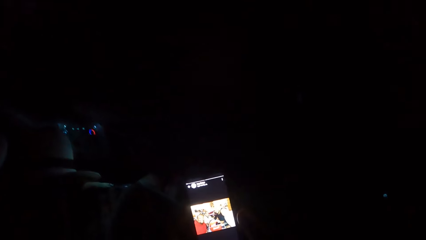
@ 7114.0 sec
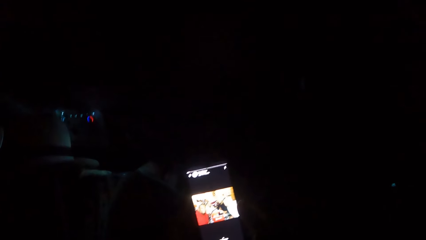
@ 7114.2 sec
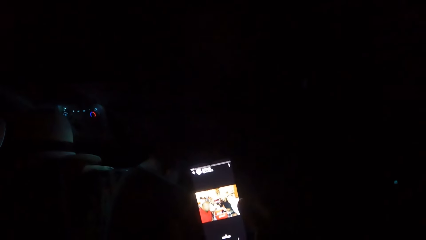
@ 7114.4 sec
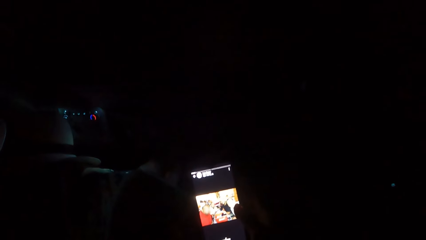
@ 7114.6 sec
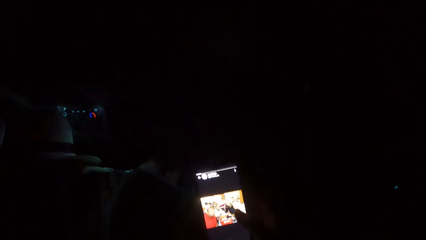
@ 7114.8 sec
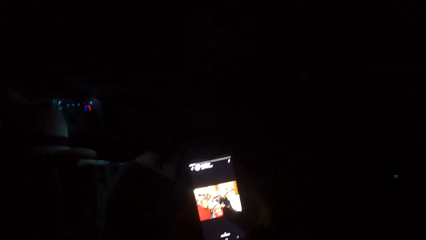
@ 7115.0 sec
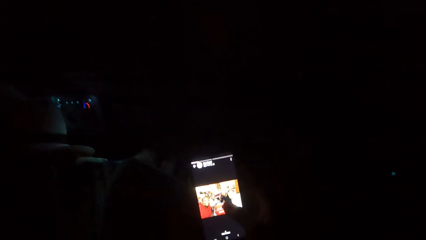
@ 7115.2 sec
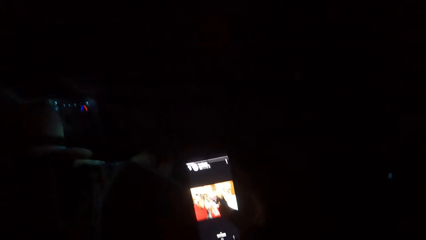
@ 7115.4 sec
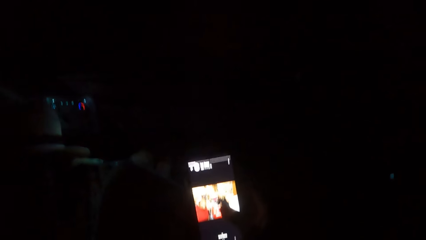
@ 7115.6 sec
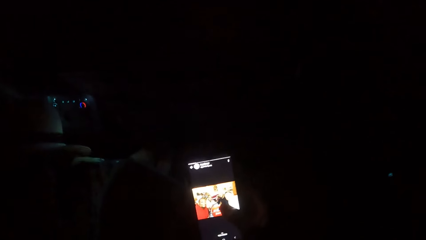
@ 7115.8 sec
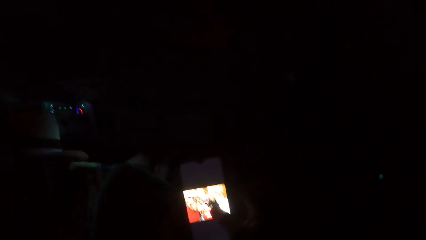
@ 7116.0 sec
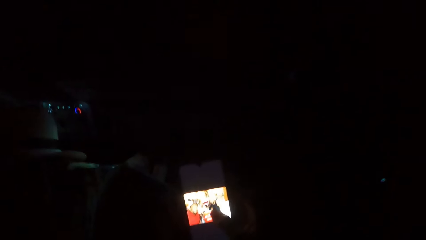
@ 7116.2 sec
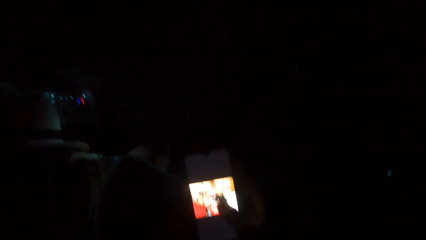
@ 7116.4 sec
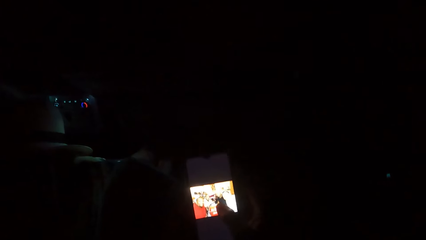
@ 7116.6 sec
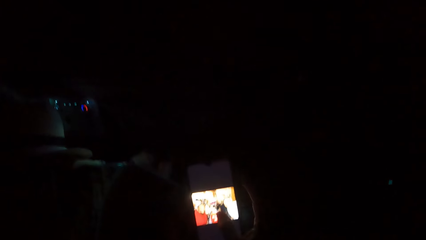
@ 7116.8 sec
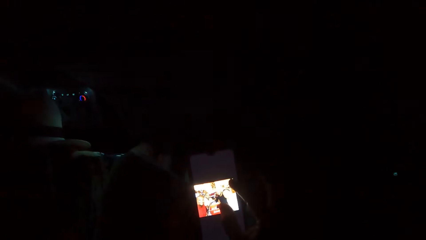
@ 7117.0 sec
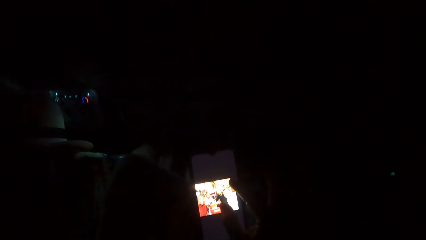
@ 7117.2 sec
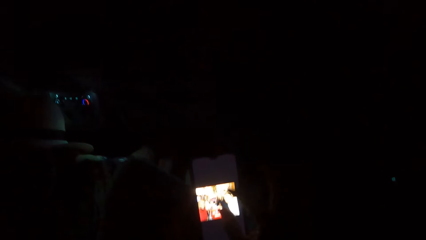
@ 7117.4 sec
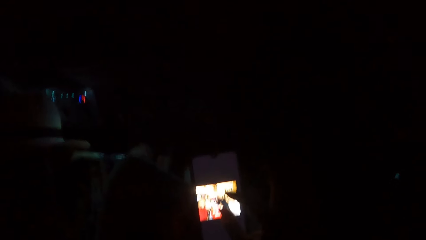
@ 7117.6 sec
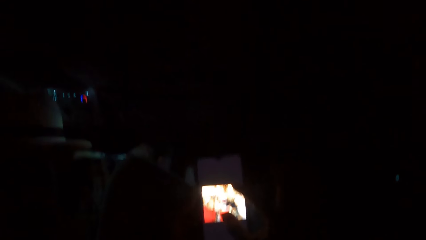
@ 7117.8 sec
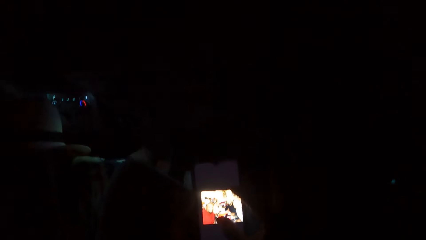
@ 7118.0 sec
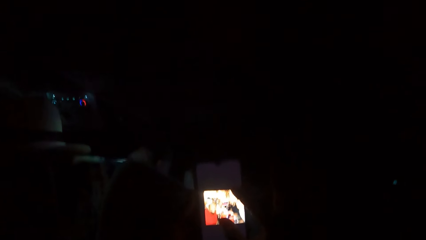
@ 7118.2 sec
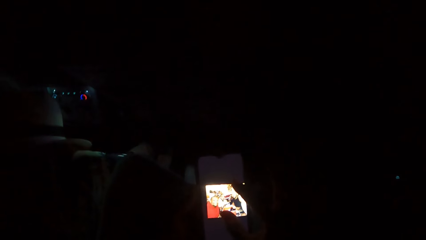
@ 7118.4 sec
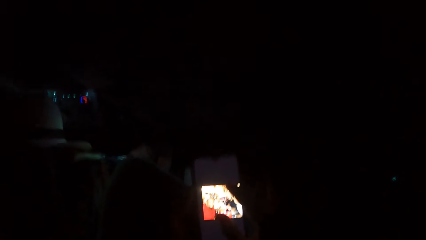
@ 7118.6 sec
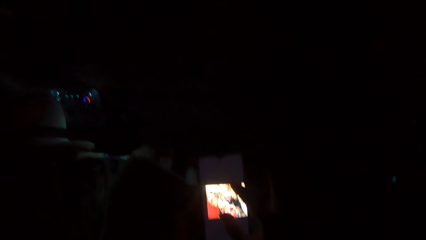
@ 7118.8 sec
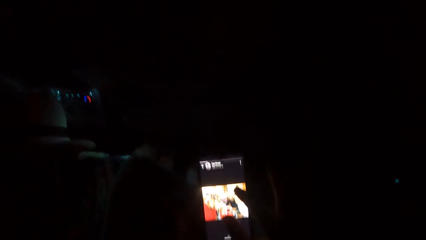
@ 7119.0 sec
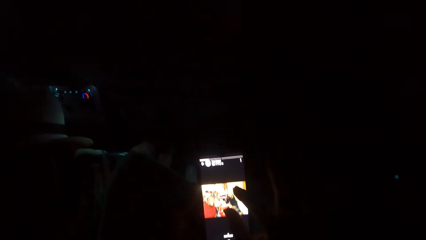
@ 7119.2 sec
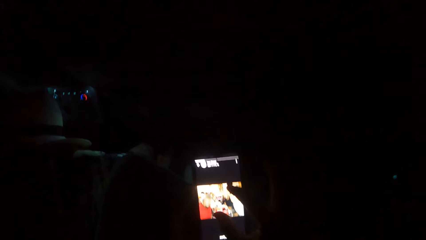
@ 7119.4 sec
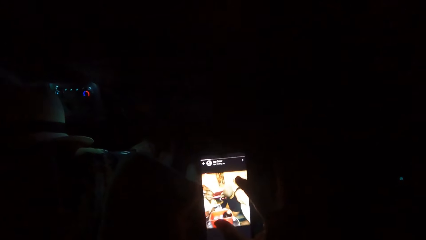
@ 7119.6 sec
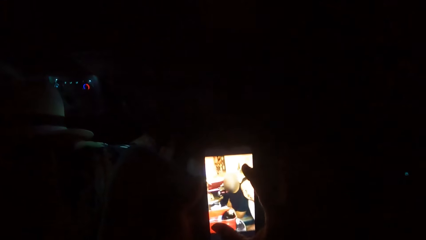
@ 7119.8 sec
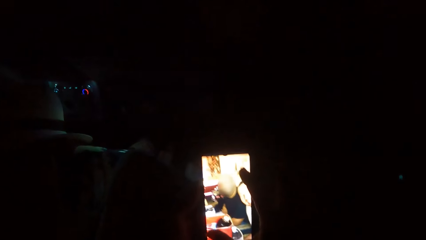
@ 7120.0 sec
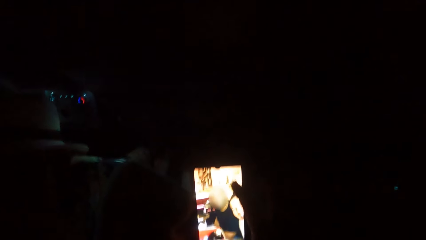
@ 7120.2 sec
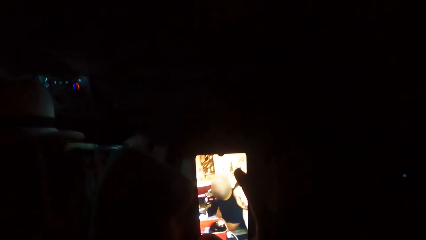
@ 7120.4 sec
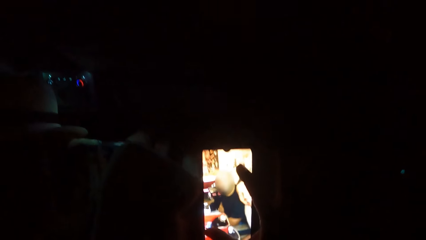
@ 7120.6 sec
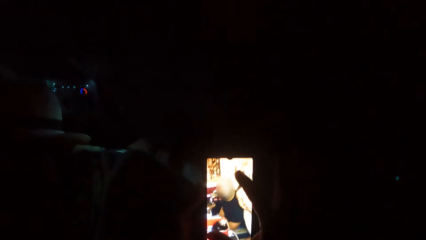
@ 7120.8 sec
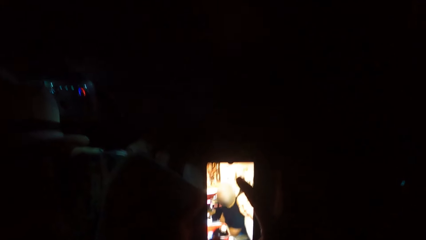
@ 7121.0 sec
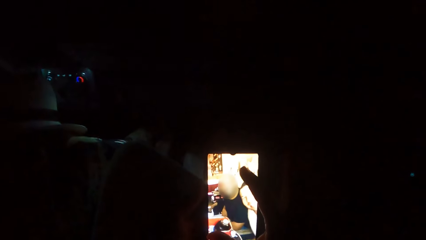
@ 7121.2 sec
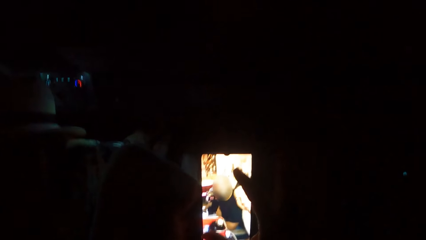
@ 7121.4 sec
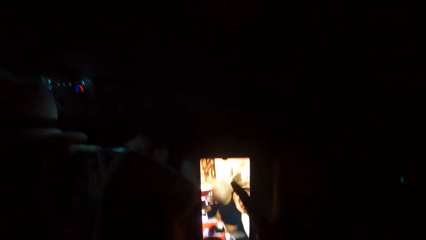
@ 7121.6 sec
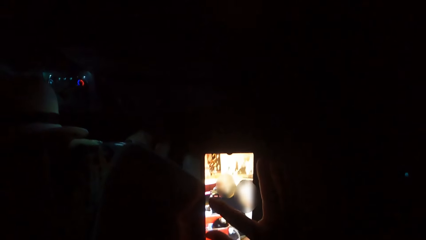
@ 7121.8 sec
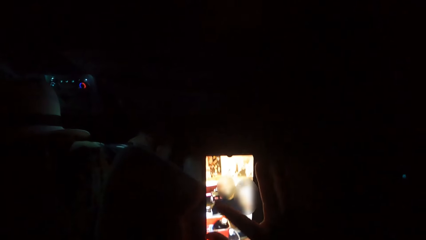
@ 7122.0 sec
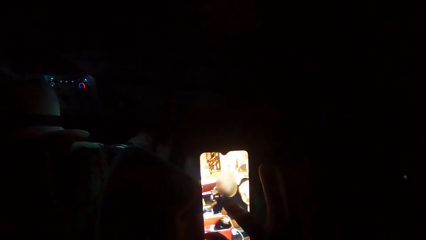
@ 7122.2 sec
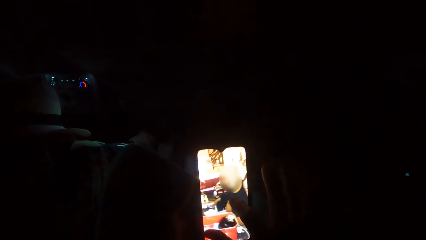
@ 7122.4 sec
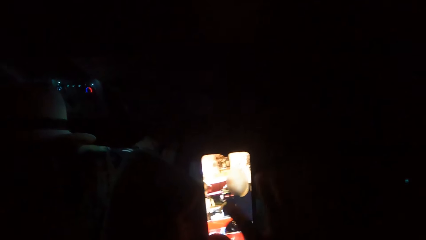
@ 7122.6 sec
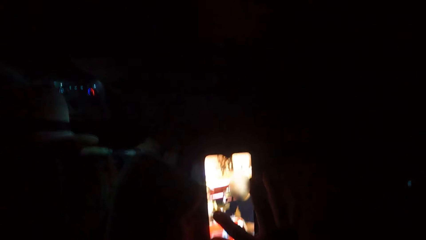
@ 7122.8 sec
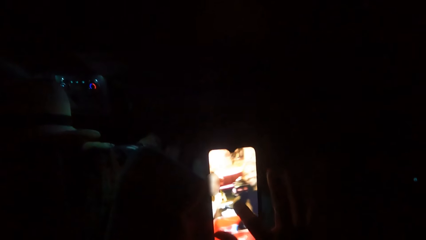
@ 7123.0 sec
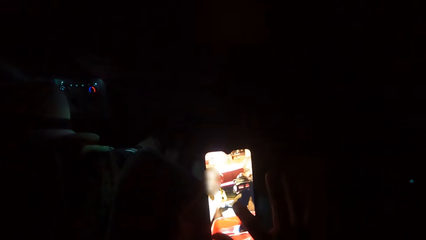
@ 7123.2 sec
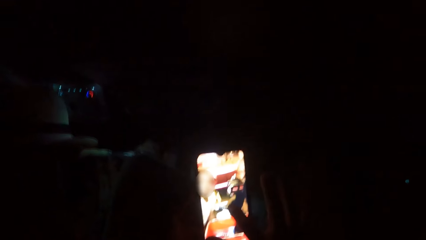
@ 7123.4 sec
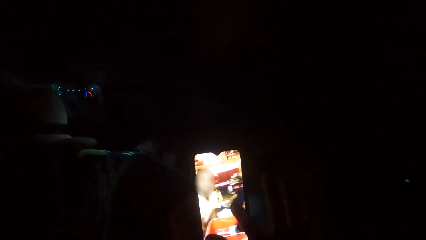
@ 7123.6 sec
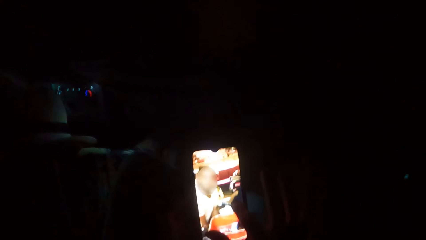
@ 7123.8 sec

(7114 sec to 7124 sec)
The camera wearer scrolls the phone.

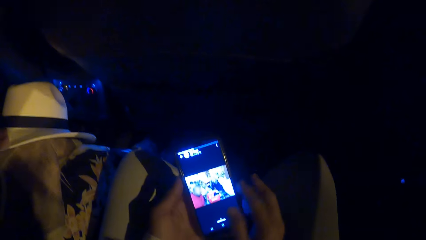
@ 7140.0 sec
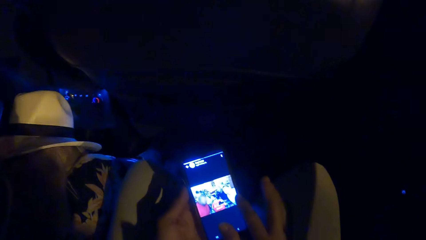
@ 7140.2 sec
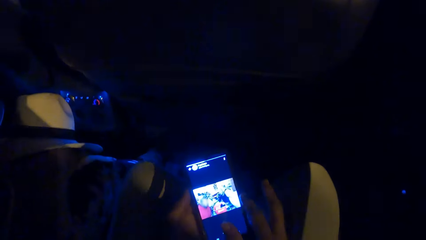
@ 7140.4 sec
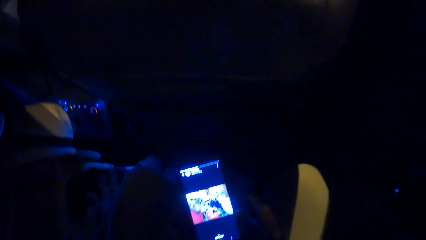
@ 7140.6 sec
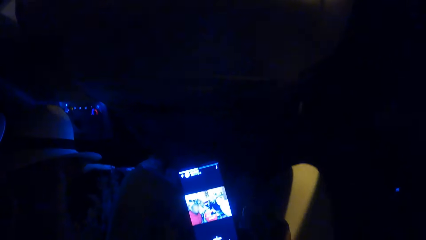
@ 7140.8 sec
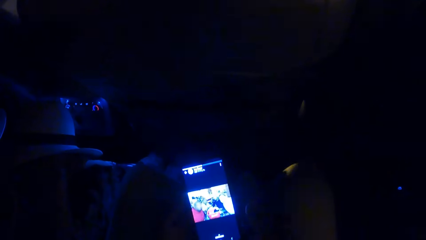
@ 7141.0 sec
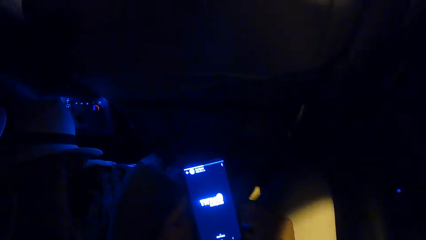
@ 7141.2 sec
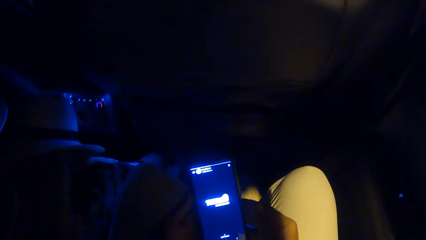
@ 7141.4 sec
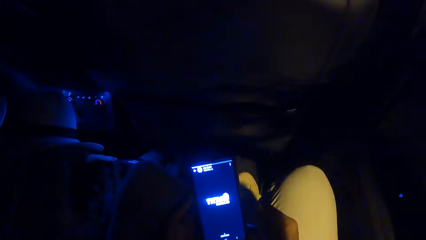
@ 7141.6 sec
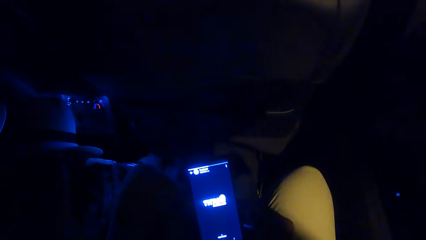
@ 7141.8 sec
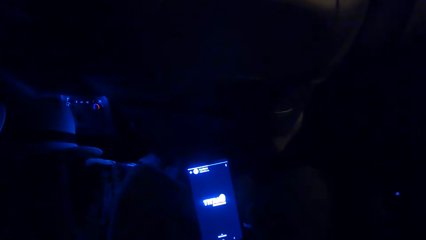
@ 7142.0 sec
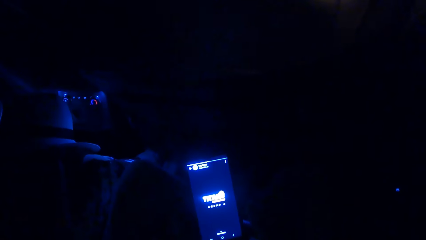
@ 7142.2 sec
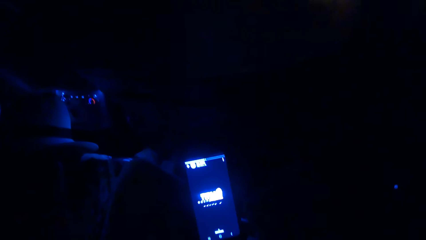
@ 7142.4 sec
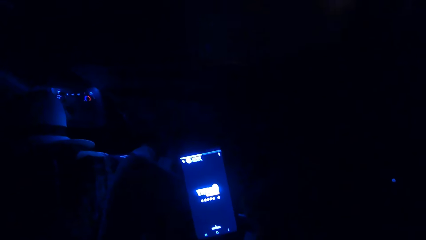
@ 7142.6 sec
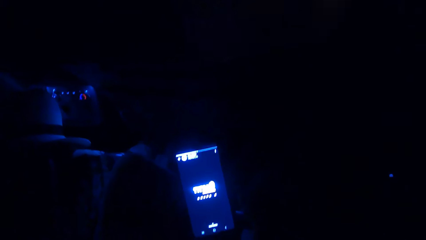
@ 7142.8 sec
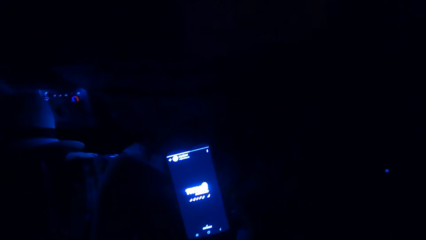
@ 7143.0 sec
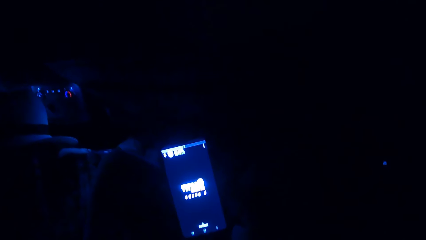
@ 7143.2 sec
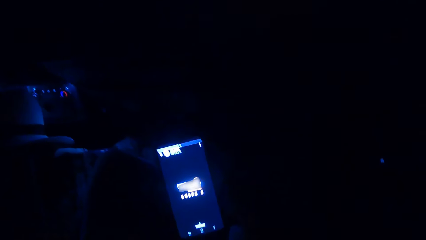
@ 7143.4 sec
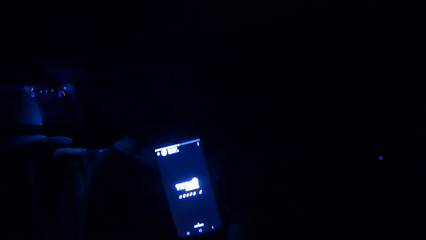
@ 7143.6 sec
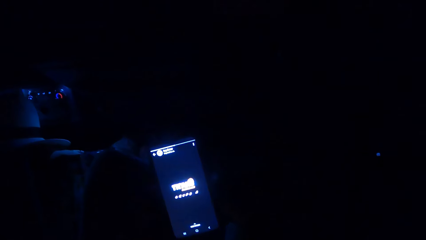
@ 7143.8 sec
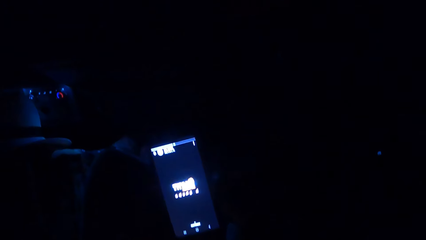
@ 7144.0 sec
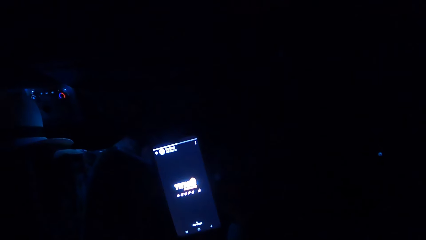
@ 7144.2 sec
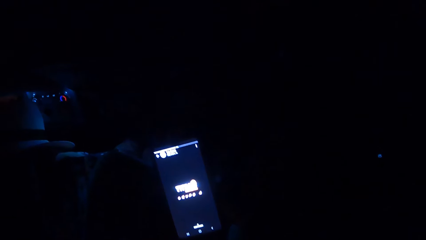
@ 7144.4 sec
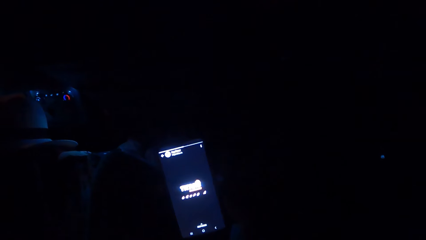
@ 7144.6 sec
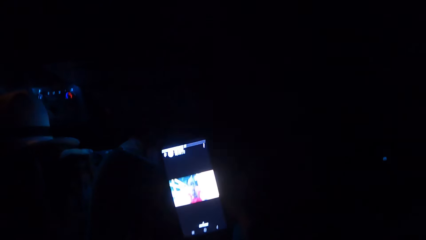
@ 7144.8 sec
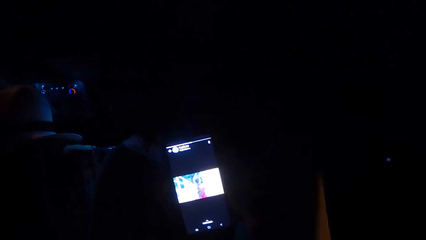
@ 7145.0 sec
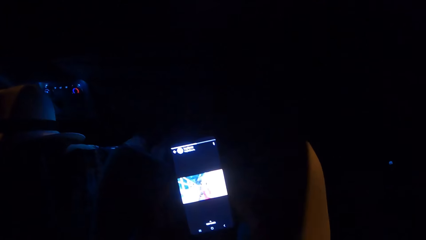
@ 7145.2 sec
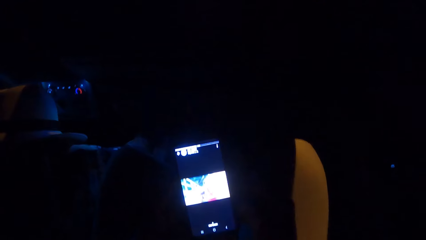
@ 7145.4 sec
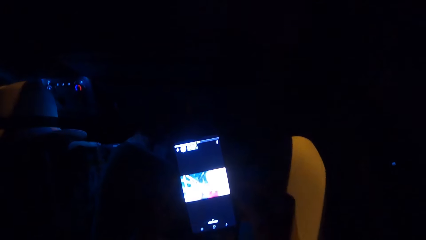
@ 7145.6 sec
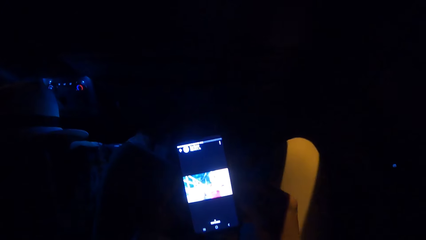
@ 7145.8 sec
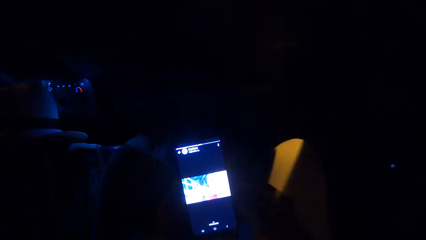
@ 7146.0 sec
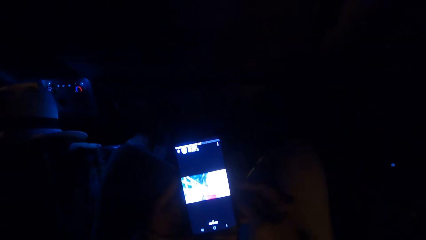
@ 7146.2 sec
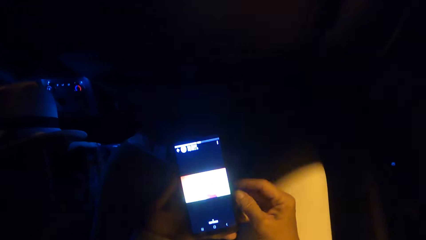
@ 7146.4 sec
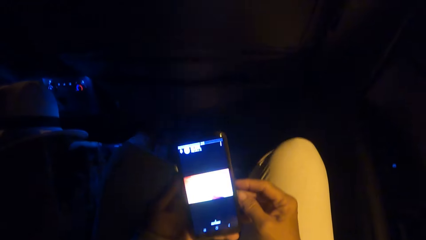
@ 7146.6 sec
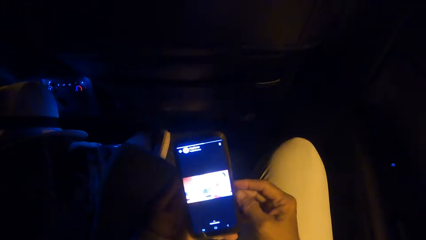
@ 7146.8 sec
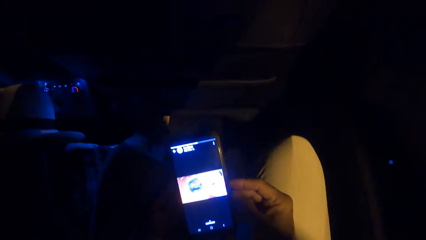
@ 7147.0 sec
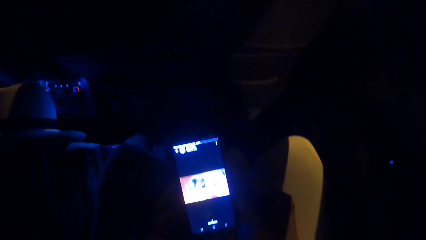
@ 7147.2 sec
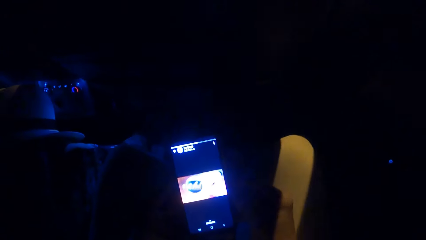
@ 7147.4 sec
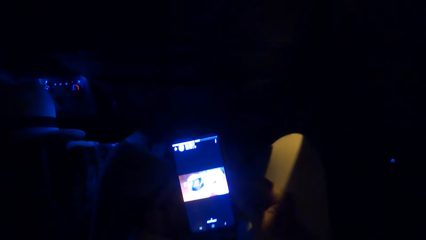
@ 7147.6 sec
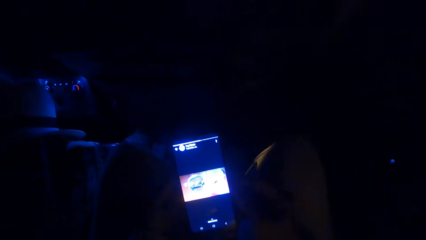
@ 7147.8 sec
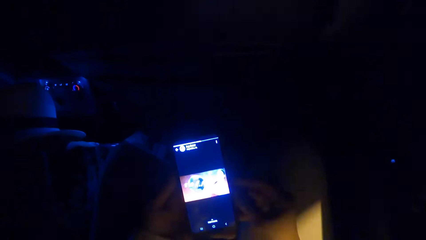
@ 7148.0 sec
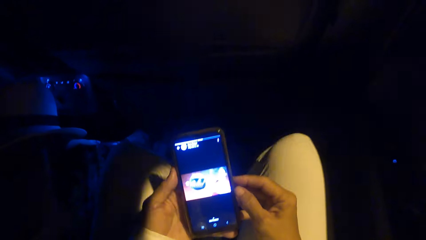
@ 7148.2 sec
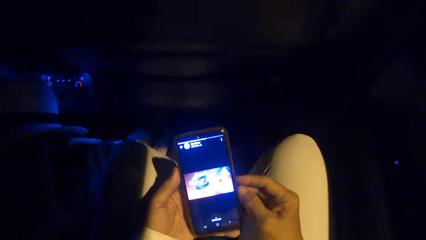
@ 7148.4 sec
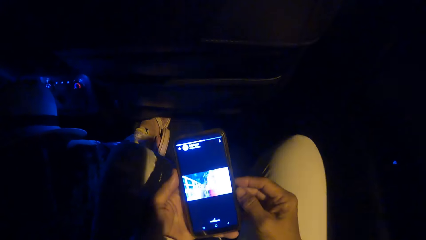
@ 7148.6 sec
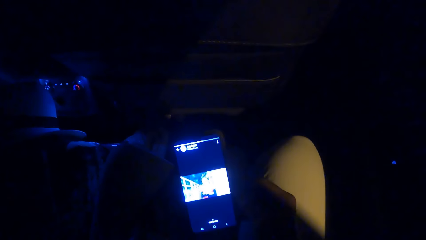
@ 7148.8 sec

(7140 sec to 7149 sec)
The camera wearer touches the phone. They look at the phone.
